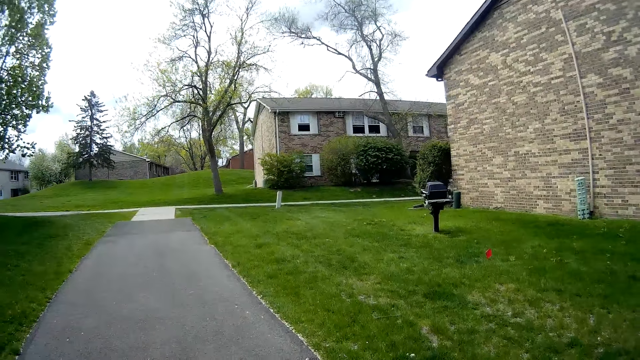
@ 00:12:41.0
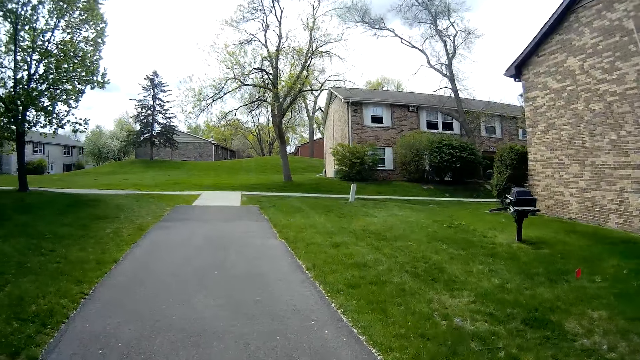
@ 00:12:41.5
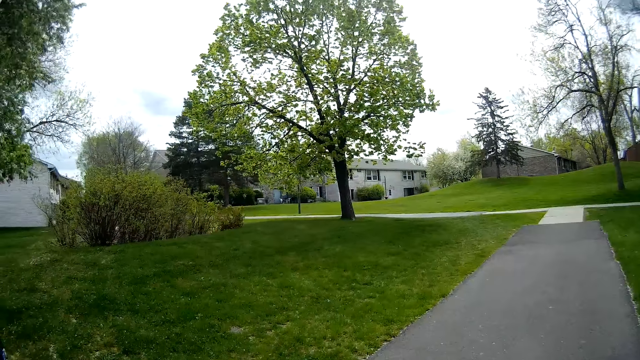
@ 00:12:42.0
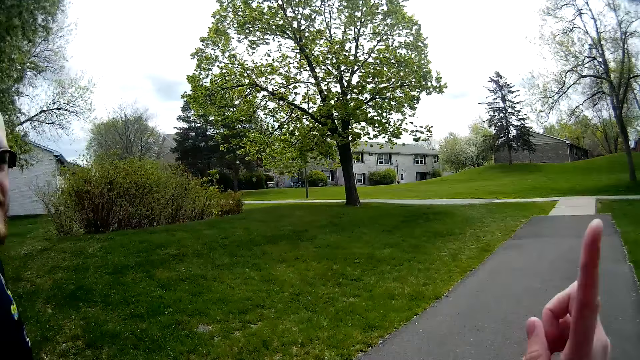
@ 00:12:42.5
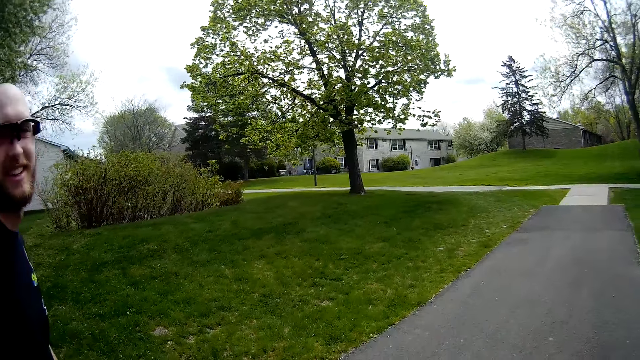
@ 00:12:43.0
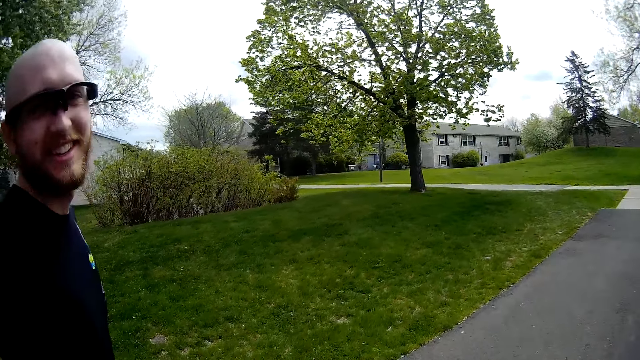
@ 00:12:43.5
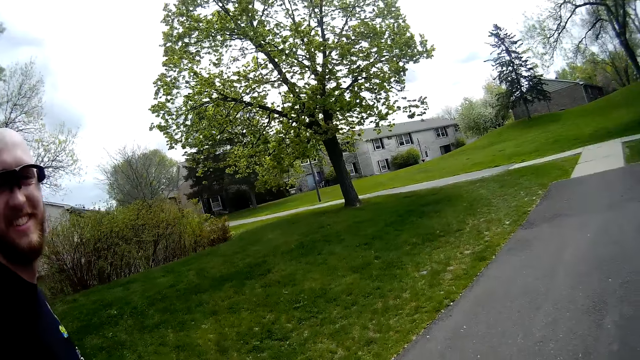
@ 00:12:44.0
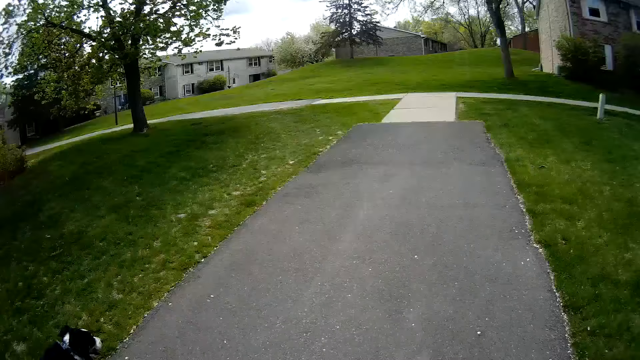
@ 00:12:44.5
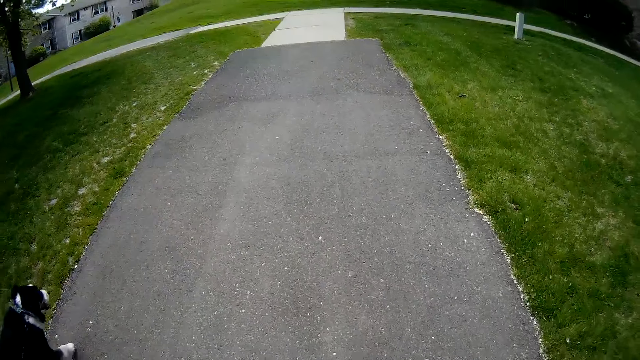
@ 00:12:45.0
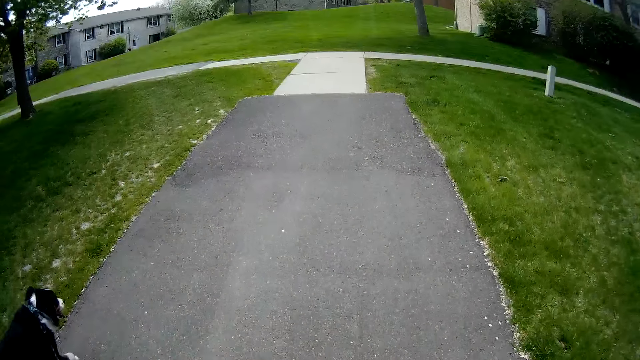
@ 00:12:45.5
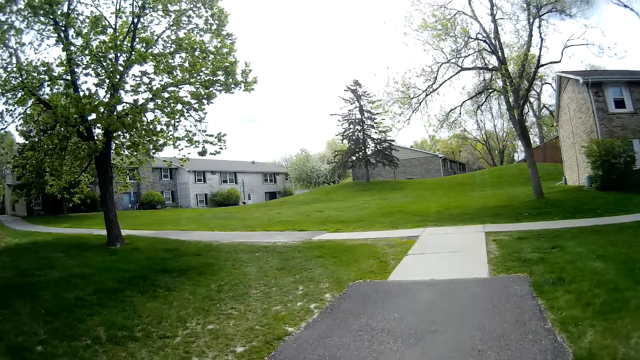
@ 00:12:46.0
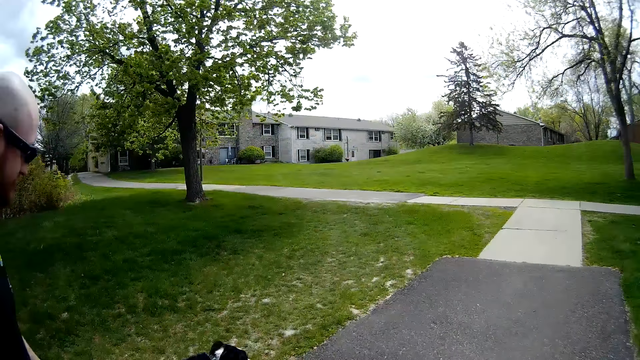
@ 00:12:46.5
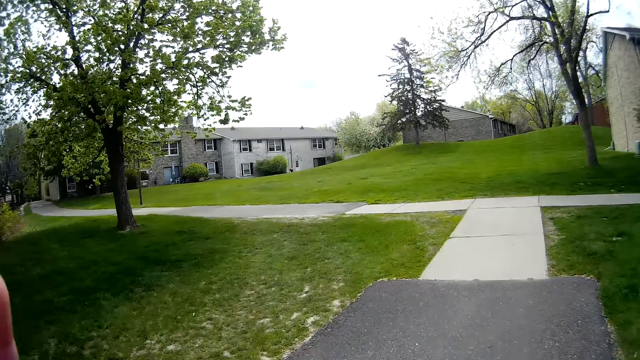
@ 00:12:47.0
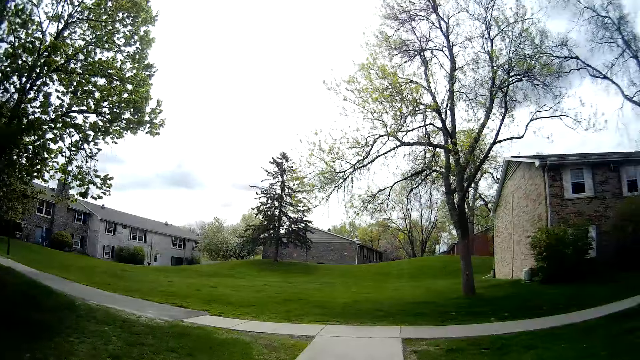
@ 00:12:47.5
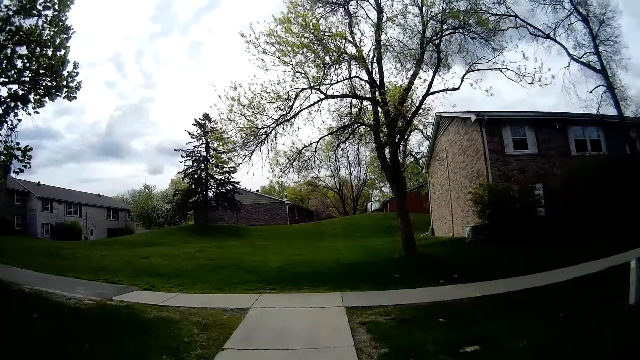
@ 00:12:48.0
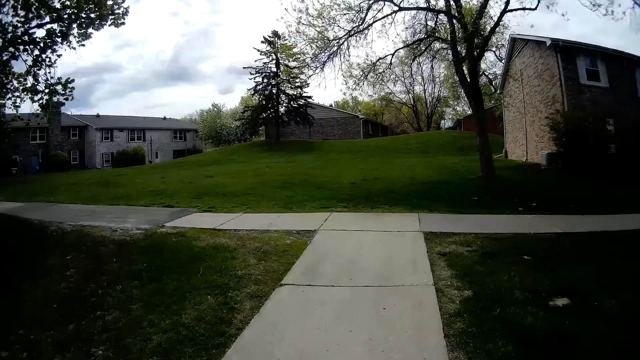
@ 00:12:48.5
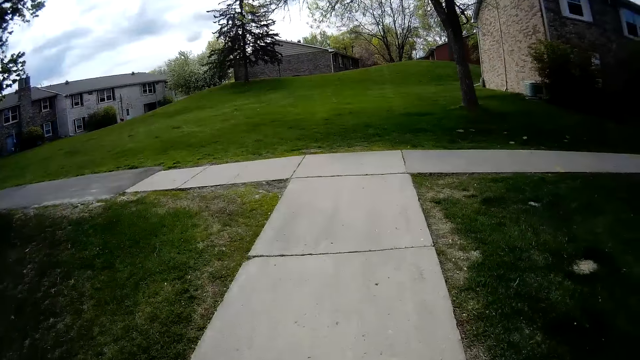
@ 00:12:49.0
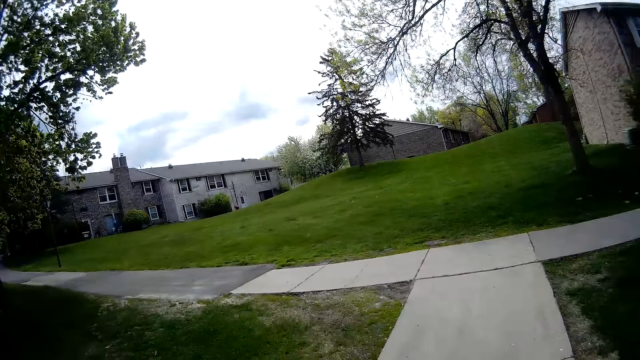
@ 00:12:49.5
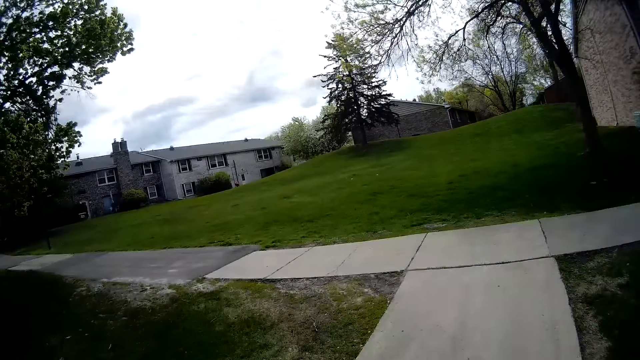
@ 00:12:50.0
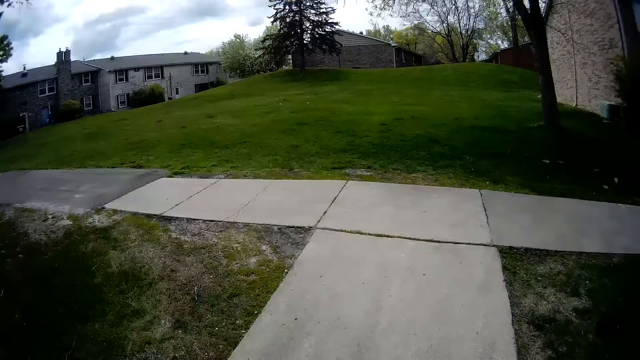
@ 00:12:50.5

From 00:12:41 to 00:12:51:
The camera wearer gestures with his finger.

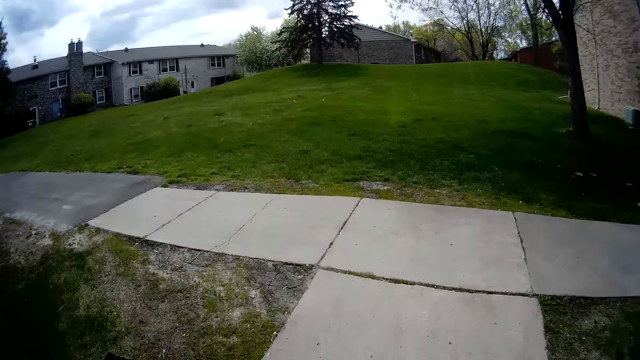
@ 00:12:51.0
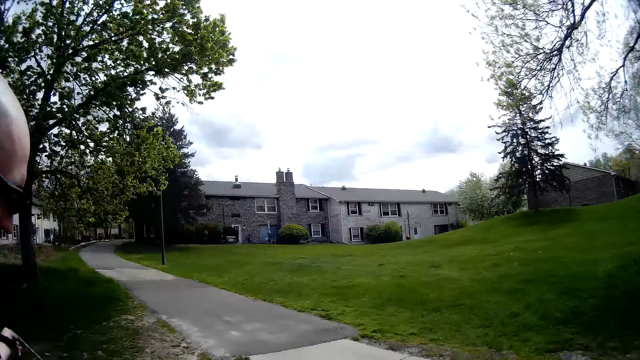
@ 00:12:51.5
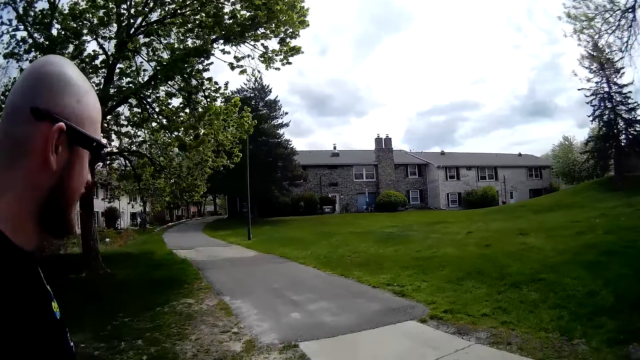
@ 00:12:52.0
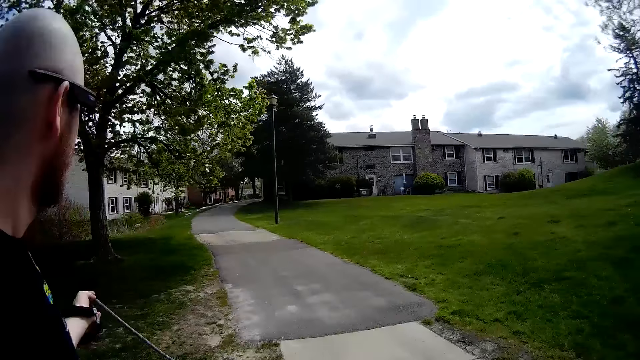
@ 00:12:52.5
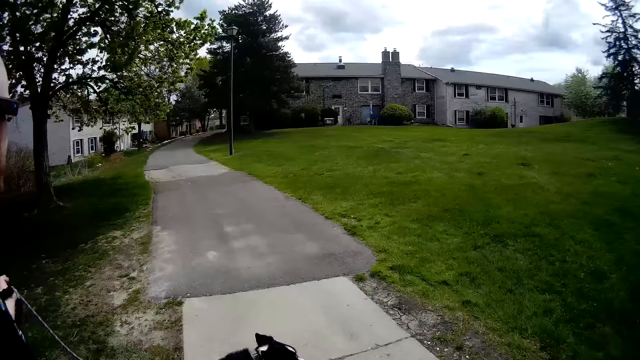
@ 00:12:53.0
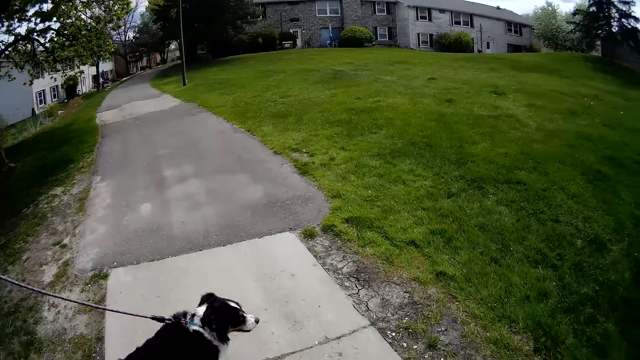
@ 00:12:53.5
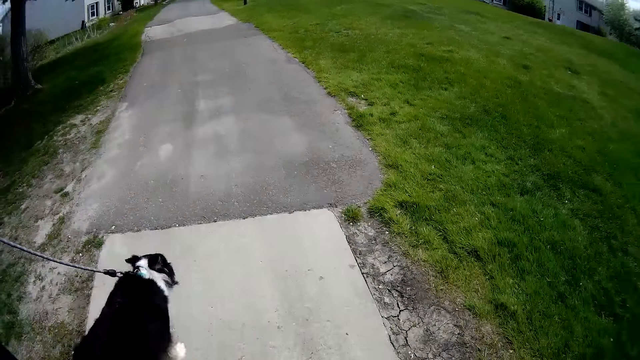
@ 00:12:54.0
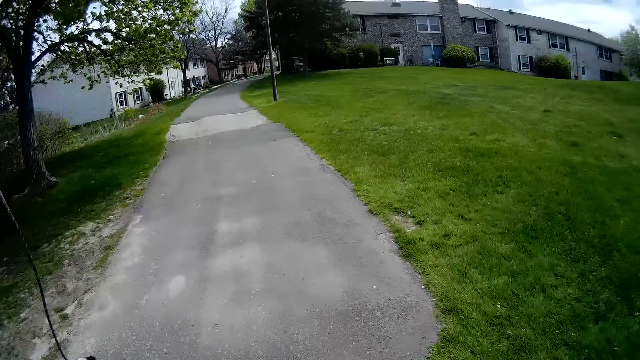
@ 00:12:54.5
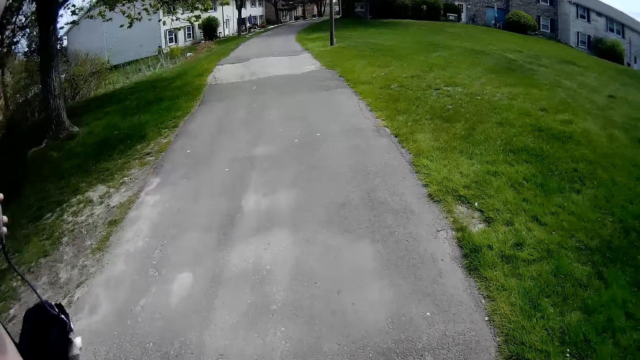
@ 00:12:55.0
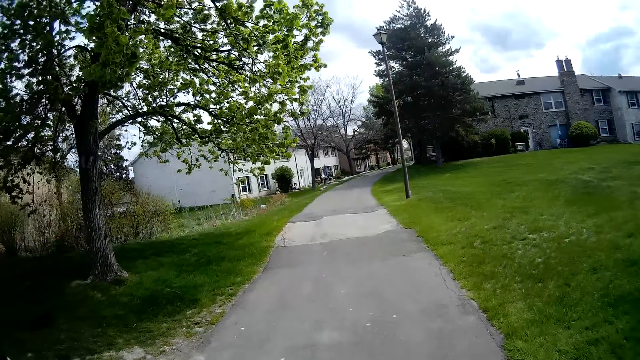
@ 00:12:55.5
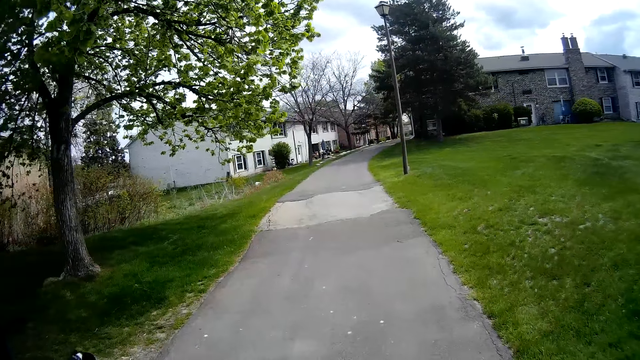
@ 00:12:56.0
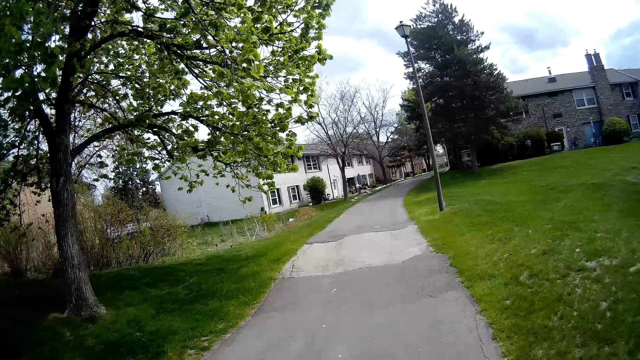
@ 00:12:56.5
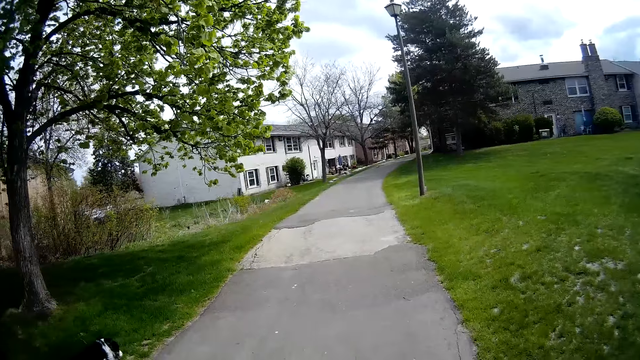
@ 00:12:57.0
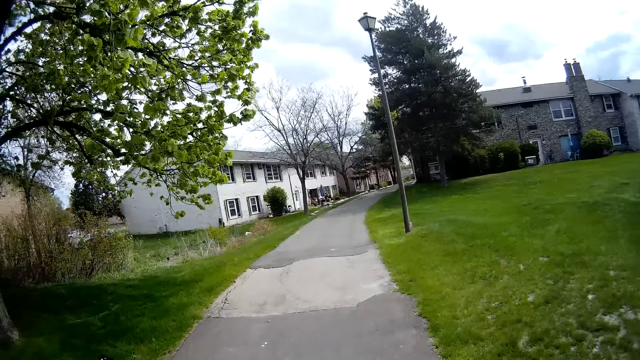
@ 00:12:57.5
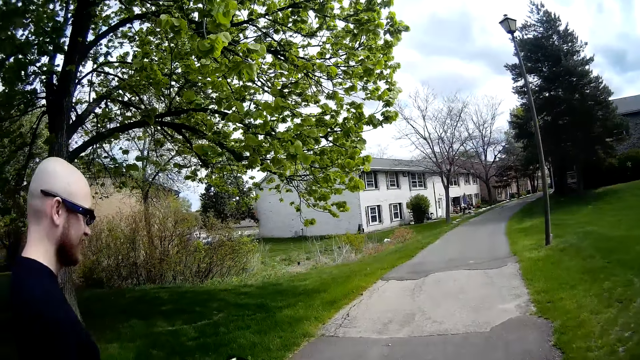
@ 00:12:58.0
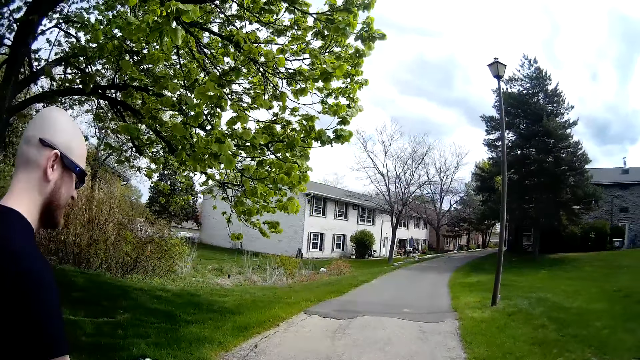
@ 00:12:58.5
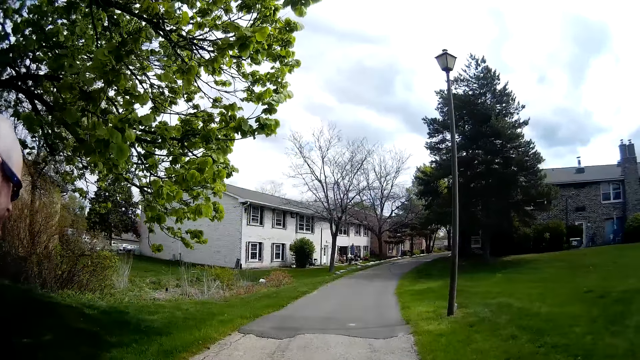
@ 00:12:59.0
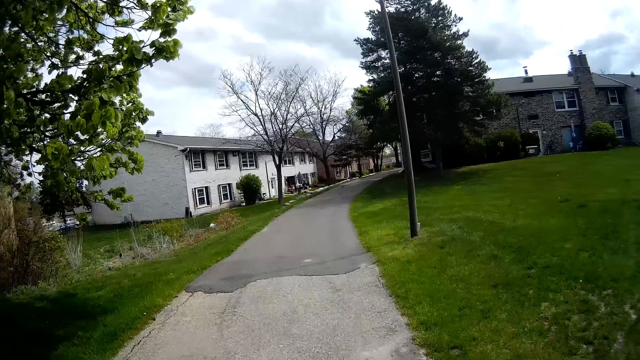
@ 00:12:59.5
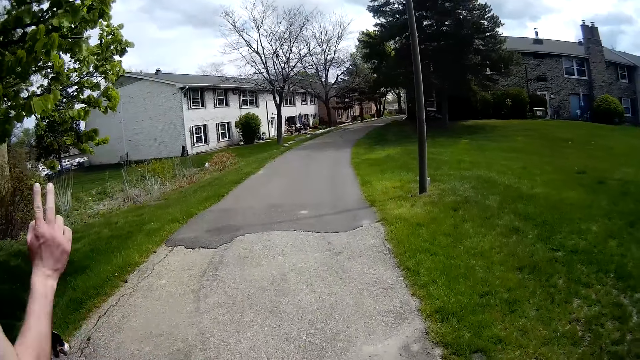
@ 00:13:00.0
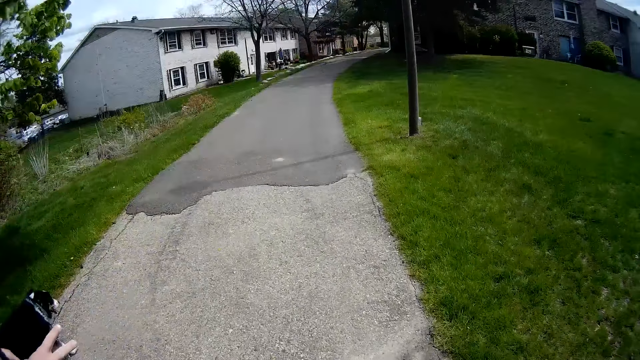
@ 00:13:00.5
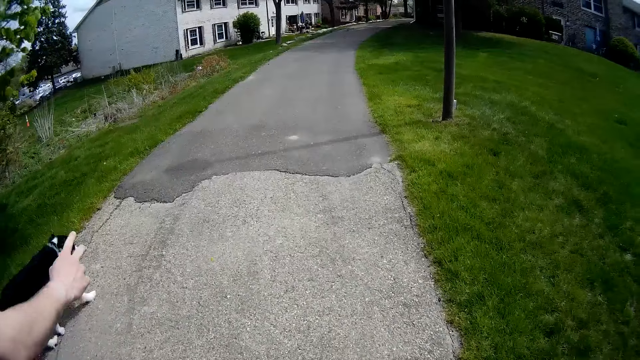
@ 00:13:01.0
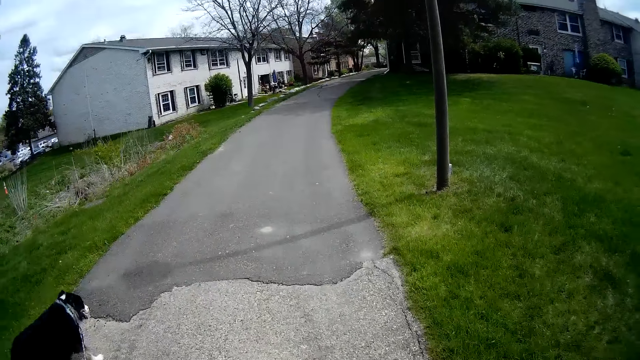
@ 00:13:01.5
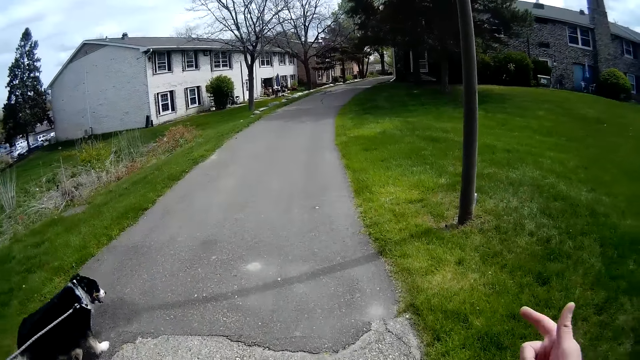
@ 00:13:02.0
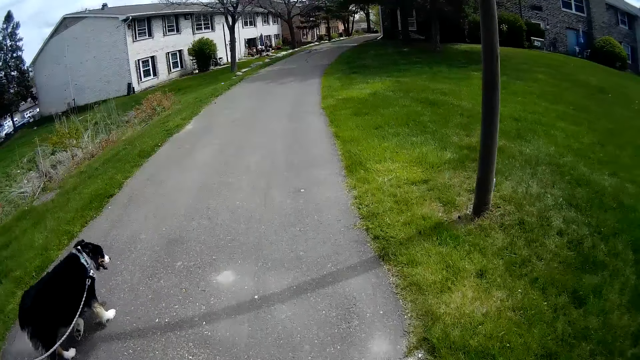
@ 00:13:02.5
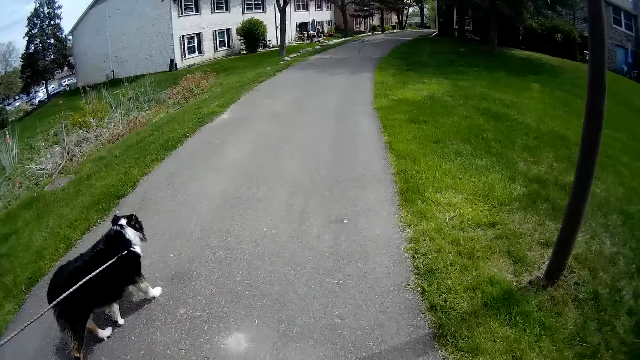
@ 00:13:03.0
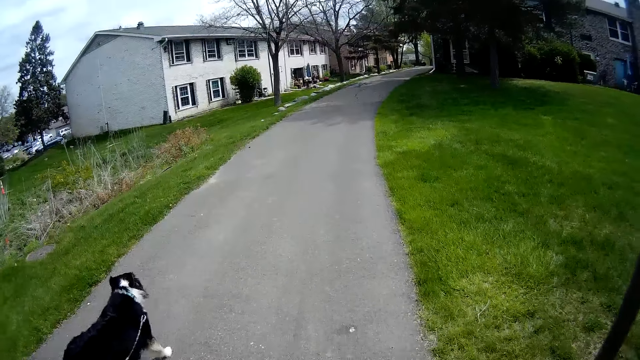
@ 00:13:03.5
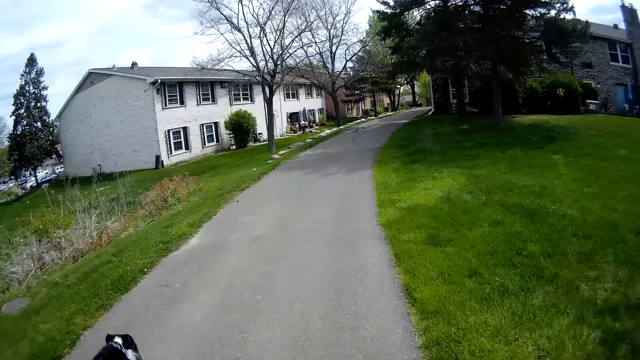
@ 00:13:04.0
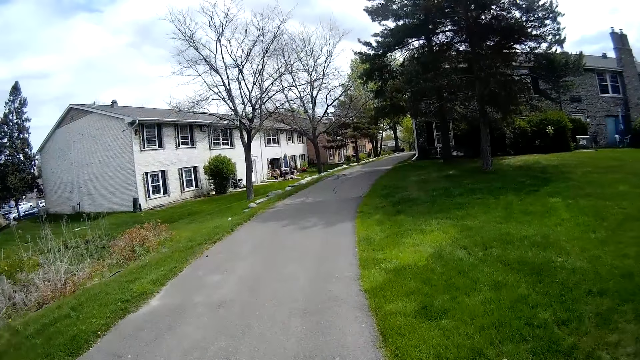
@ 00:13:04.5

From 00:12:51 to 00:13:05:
The camera wearer walks on the pavement. A man gestures with his hand.
